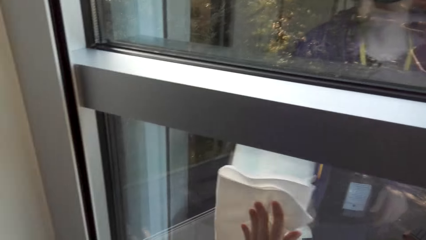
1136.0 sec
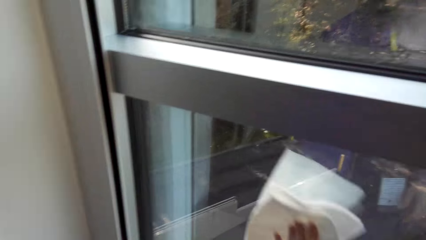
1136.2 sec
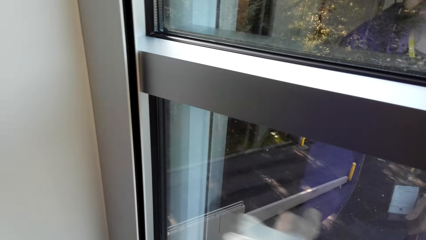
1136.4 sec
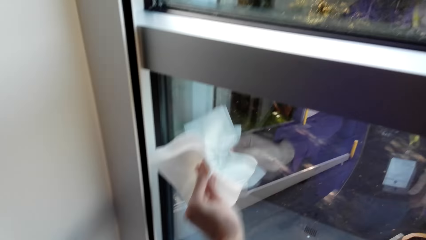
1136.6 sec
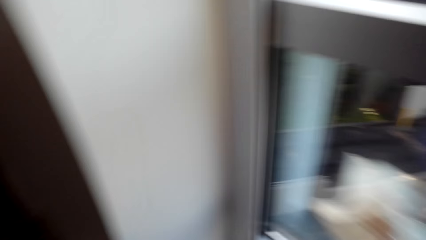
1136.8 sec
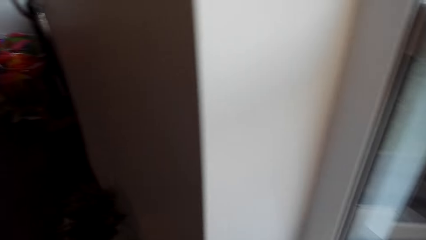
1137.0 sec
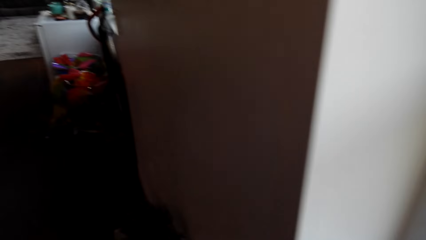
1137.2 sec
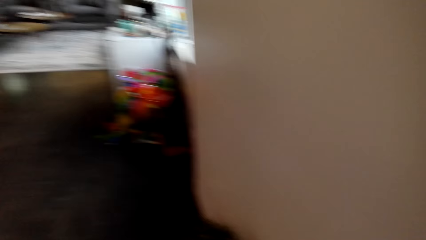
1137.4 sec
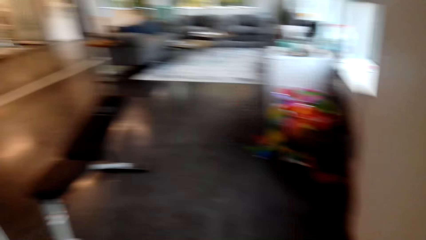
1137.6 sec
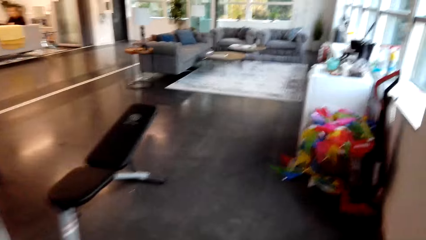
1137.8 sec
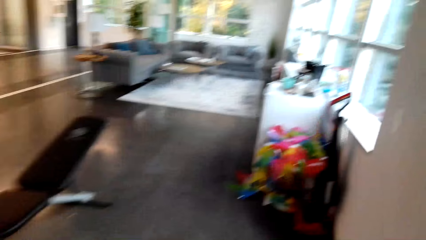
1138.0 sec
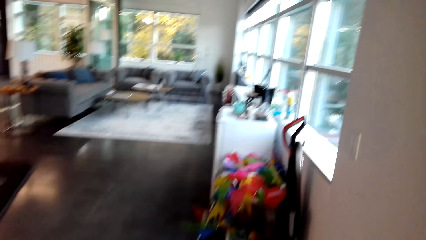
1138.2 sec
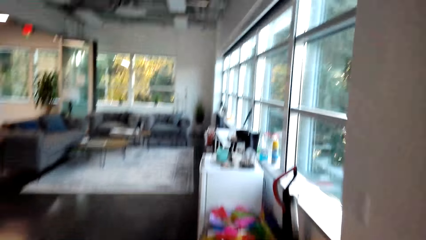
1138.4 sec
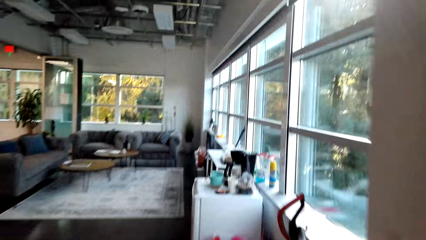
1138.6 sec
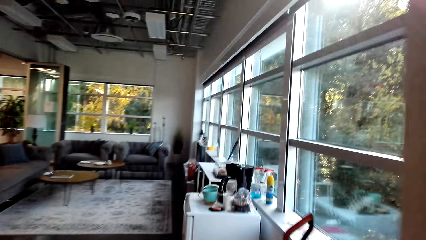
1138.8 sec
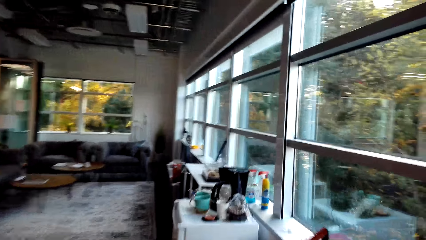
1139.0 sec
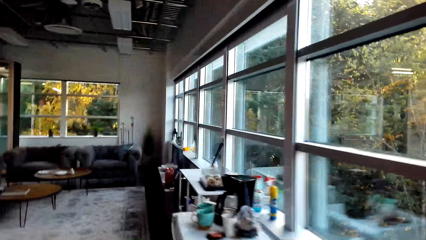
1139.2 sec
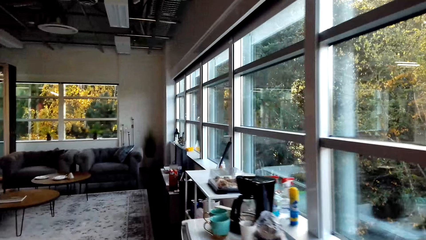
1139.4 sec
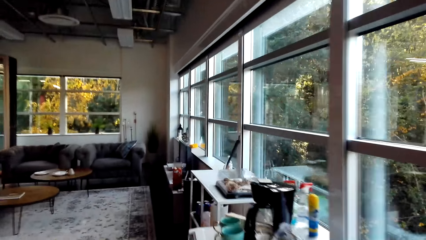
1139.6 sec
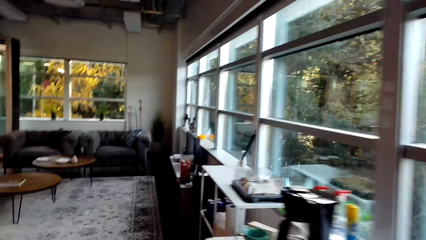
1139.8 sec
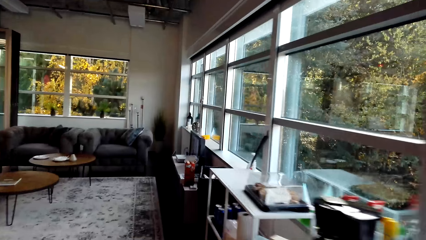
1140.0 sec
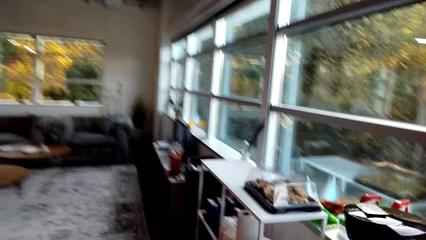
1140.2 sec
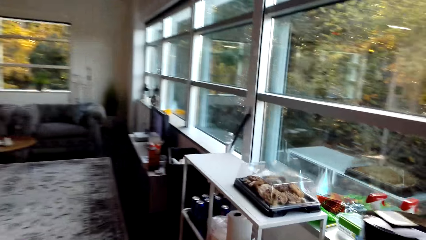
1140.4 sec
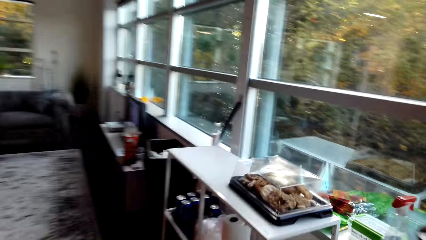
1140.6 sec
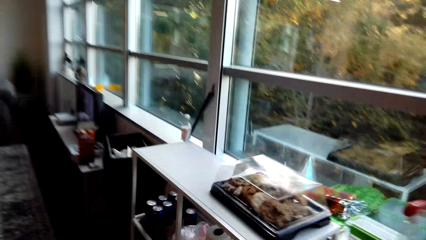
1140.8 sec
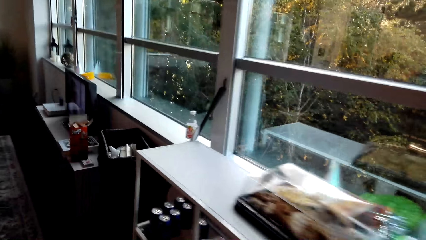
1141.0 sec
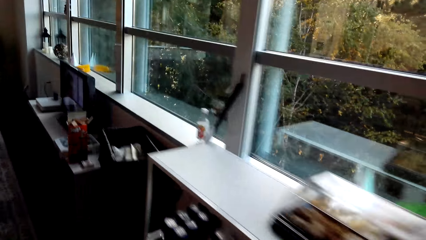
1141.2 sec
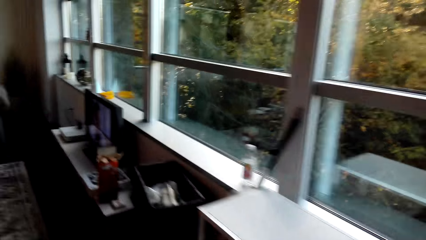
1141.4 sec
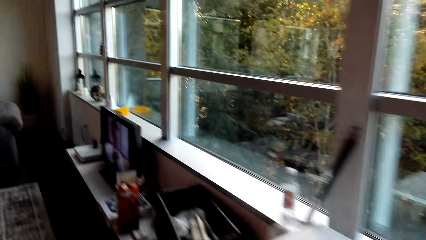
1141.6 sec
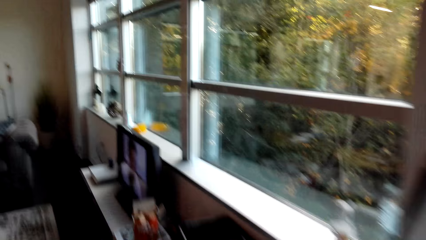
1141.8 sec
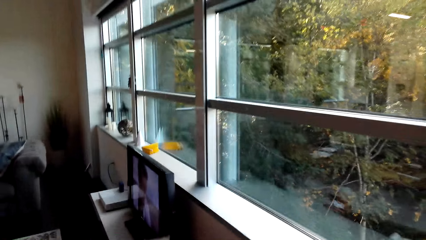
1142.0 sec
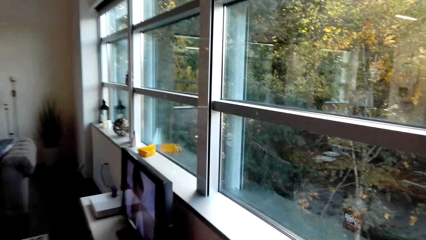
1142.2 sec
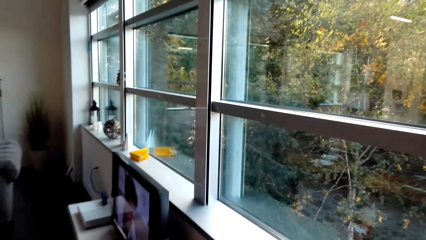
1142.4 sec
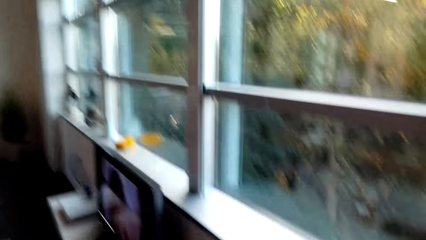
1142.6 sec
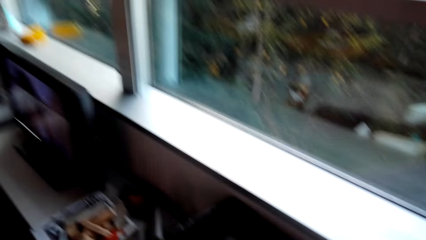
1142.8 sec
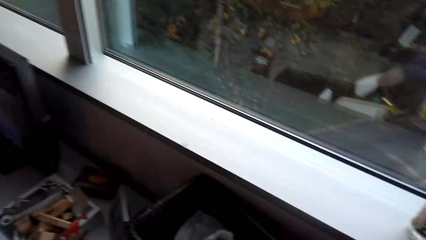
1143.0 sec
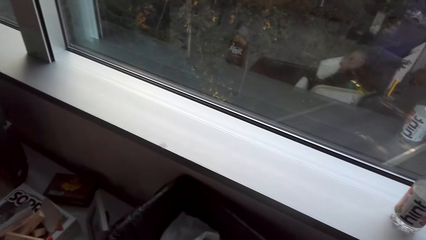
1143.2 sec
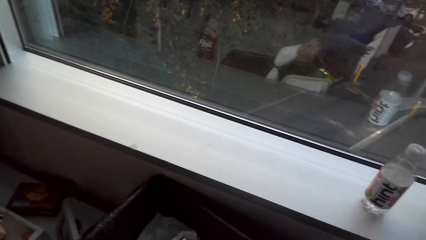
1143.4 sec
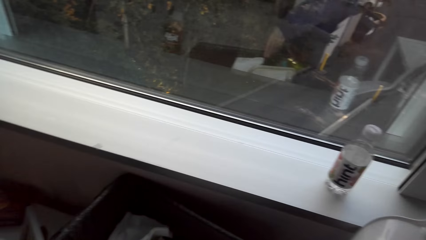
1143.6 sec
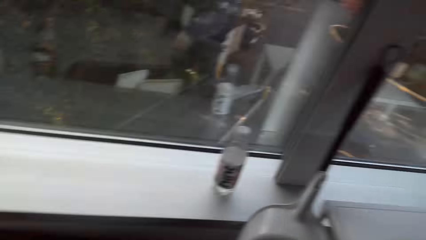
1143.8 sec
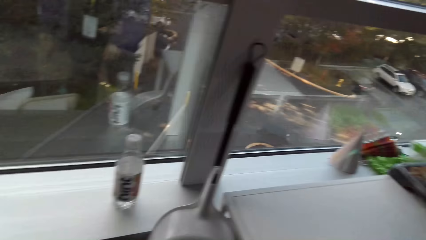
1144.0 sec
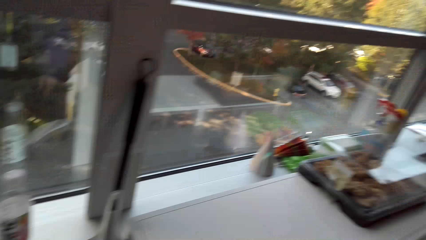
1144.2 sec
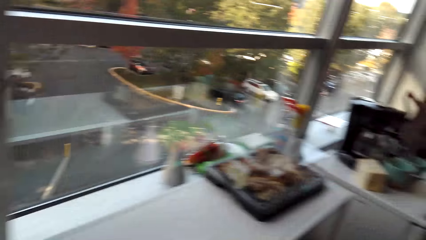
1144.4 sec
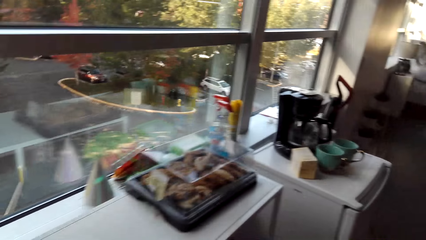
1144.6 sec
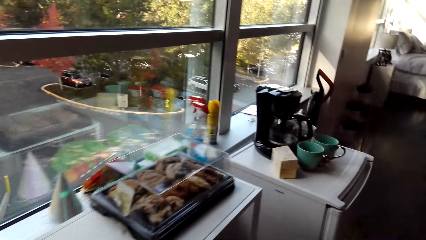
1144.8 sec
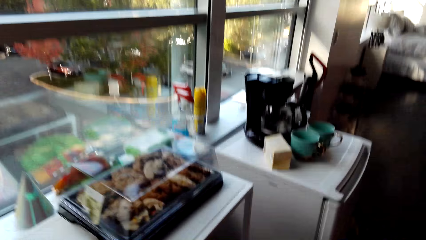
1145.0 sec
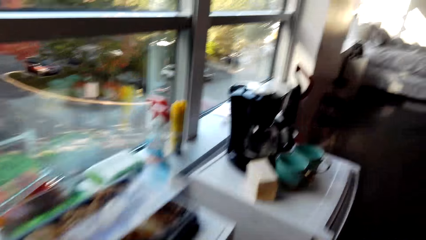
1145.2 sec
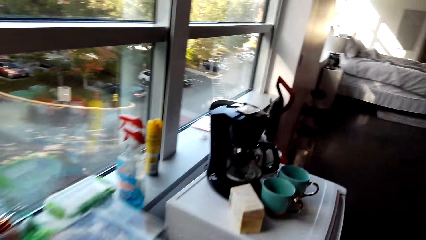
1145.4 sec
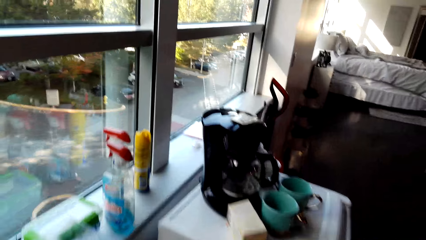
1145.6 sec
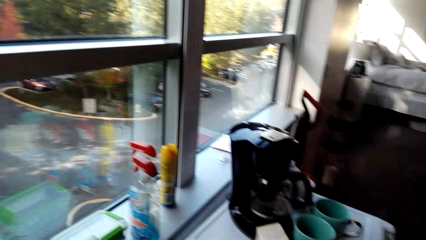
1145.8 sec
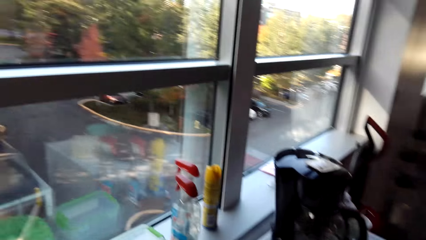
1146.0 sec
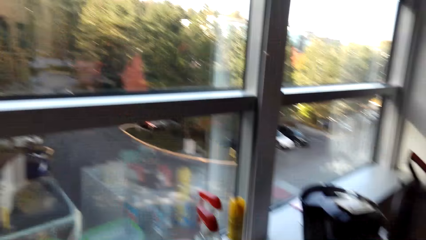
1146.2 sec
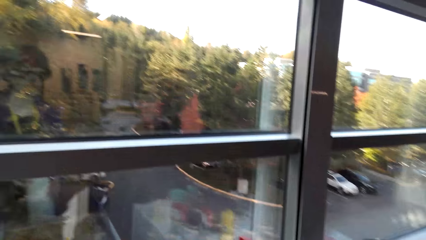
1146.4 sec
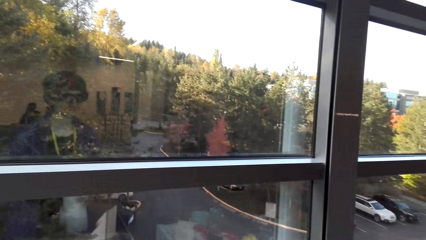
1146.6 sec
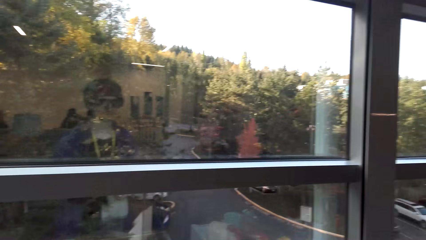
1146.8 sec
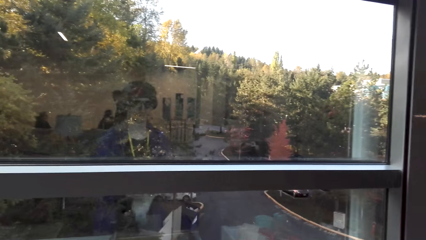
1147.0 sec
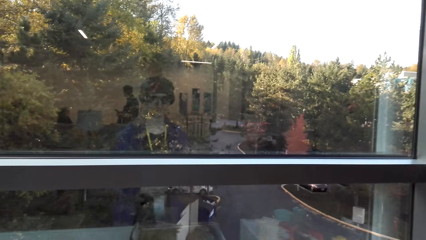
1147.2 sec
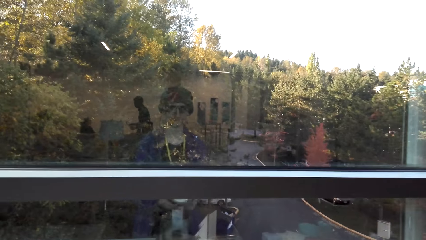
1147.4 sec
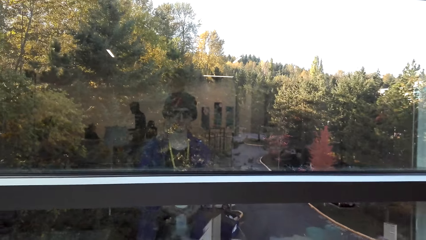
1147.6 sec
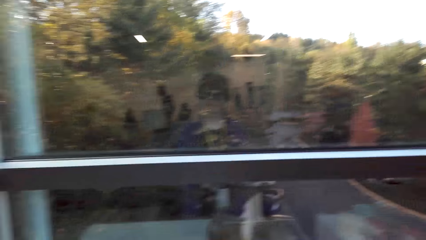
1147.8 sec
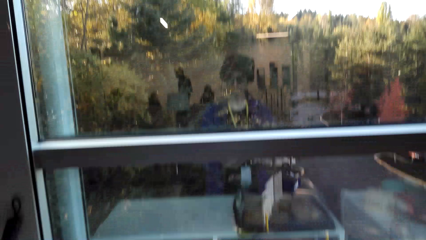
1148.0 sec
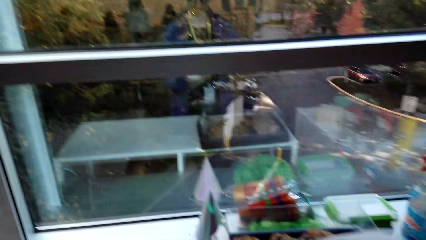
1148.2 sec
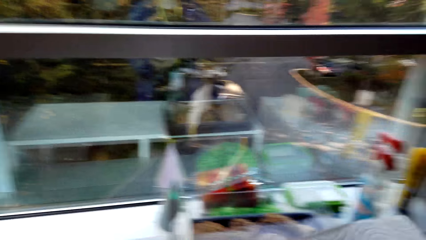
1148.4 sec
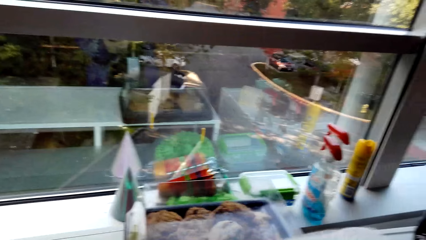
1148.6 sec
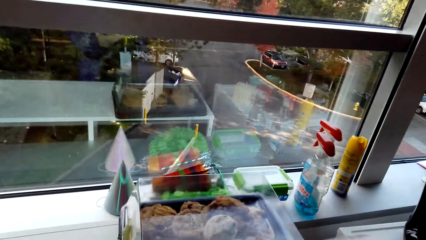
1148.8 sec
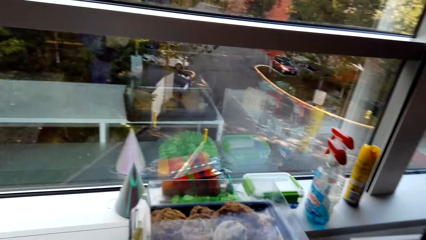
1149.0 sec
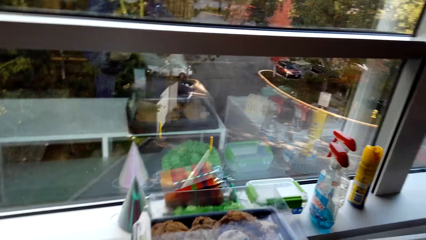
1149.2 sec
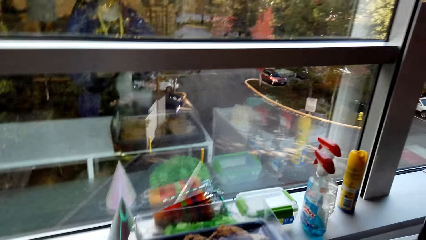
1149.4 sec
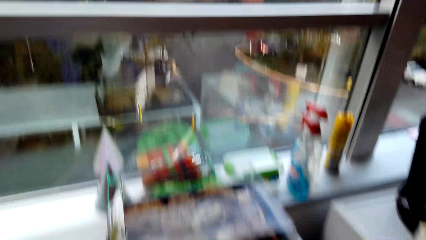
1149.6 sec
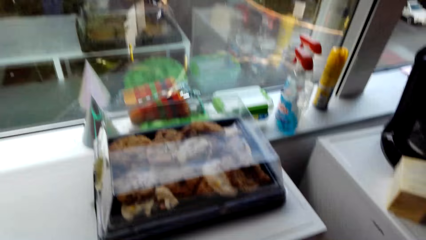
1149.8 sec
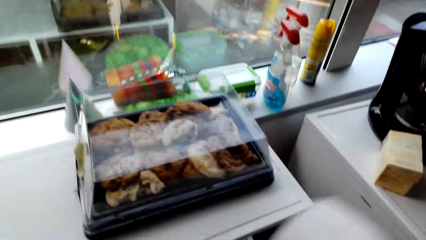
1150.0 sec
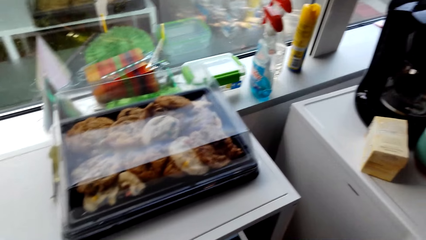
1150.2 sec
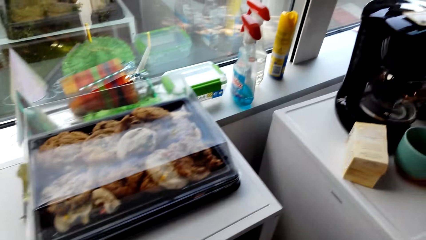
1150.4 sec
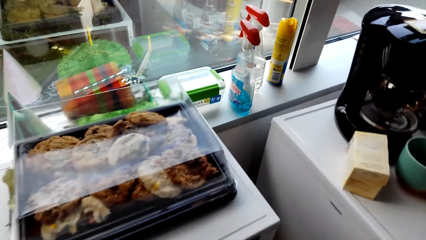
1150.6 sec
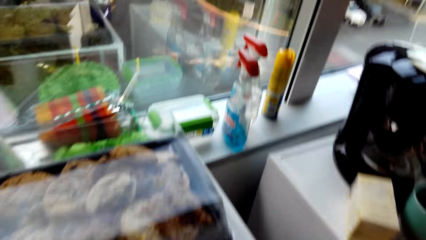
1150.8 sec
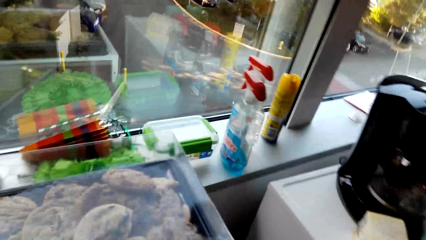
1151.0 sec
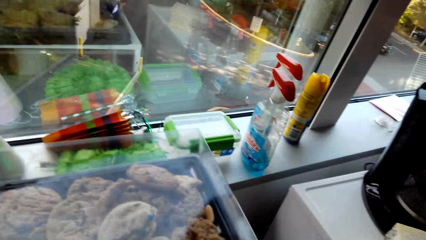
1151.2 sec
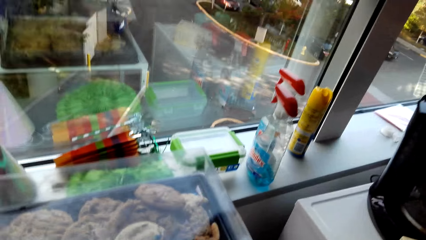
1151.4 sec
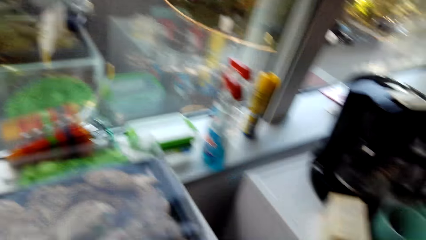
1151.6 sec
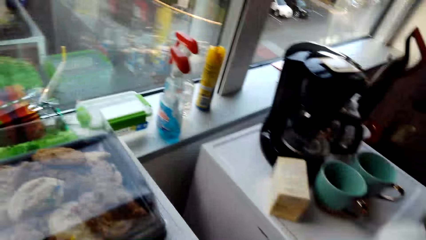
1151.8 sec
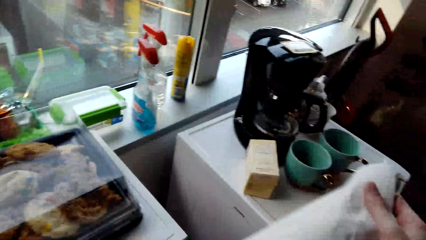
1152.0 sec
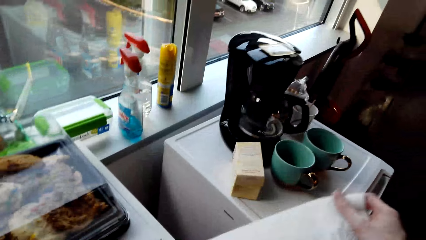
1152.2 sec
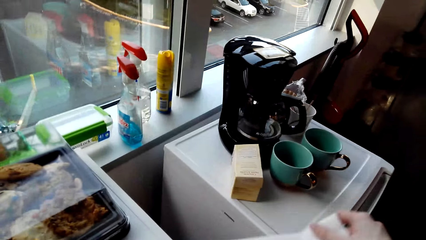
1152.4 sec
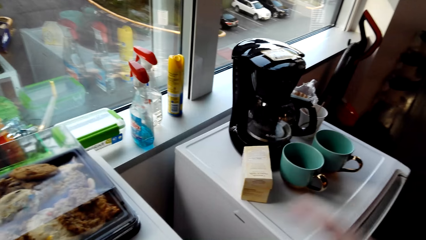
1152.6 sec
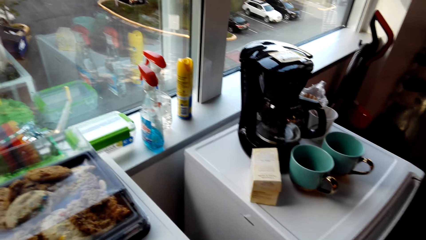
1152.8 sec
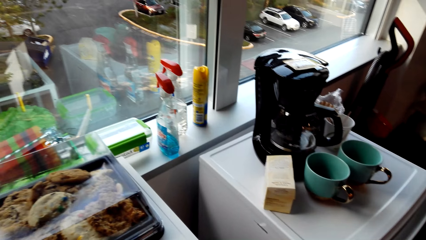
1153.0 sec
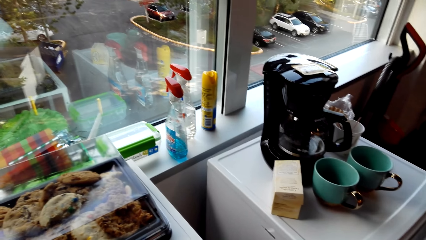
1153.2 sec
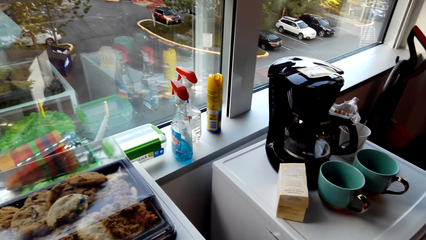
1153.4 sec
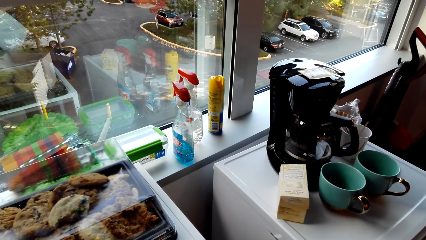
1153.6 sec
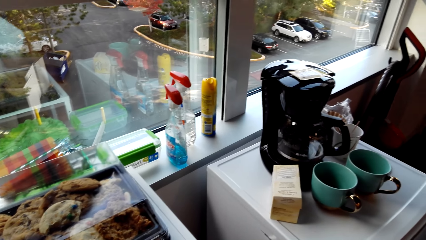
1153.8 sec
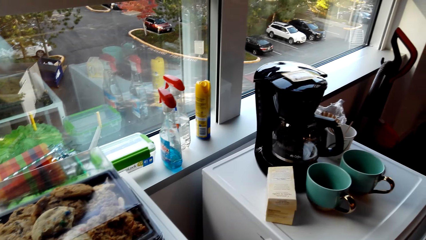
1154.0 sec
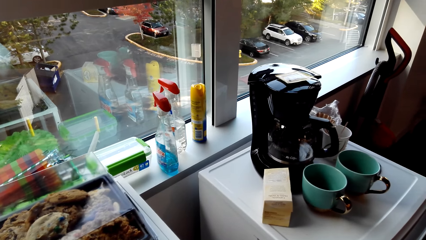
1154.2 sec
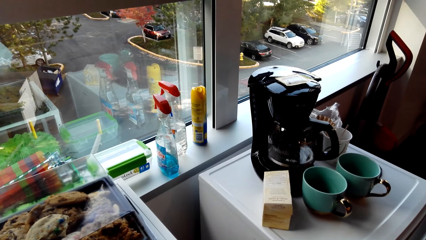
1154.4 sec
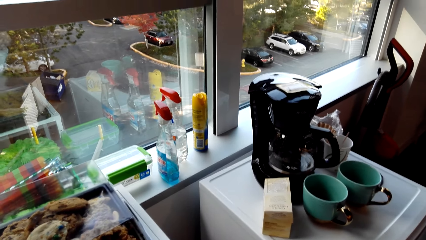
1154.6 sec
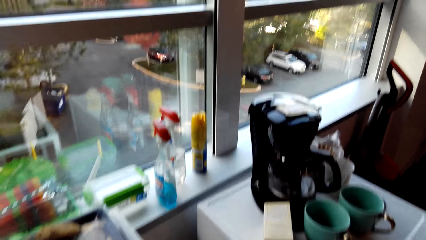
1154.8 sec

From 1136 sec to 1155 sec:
The camera wearer walks in the house. They put a serviette in the dustbin. They move beside the table. They take a serviette. They cut the serviette. They put the serviette on the table. They fold the serviette. They straighten the serviette in the room.
